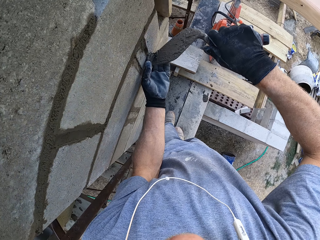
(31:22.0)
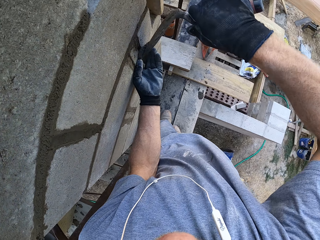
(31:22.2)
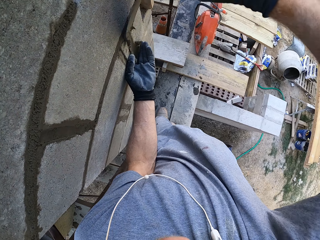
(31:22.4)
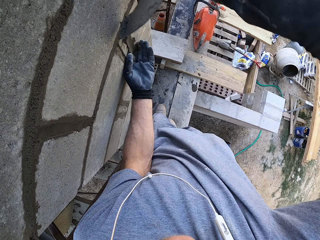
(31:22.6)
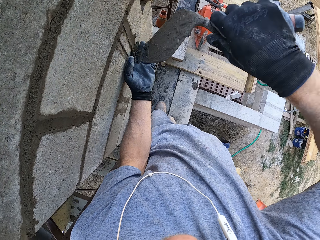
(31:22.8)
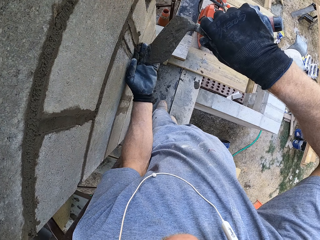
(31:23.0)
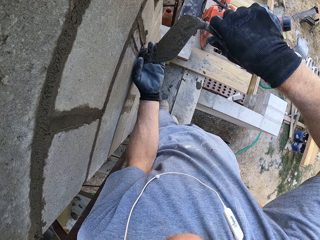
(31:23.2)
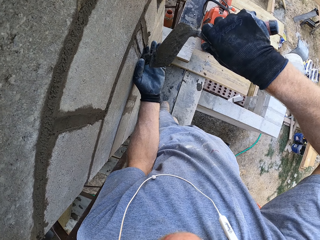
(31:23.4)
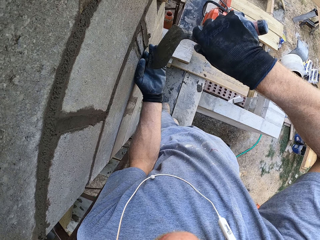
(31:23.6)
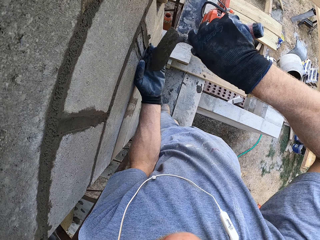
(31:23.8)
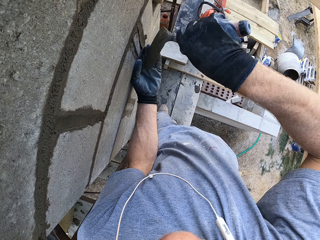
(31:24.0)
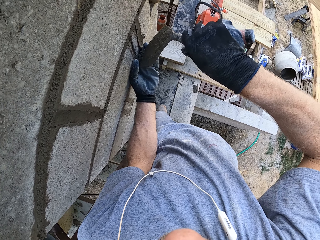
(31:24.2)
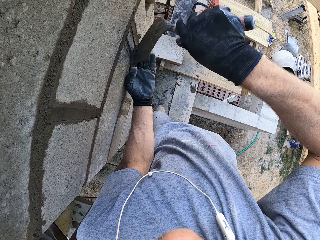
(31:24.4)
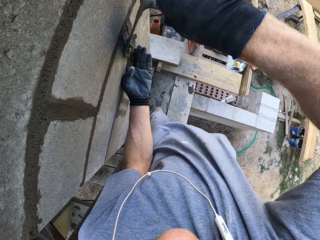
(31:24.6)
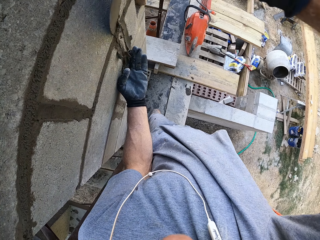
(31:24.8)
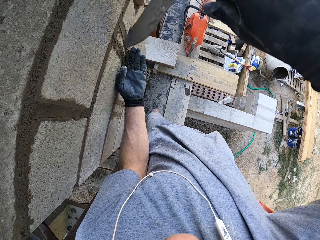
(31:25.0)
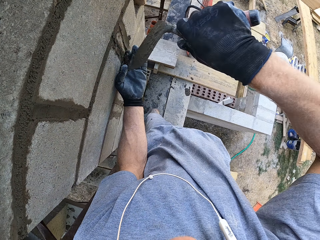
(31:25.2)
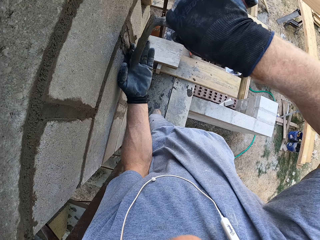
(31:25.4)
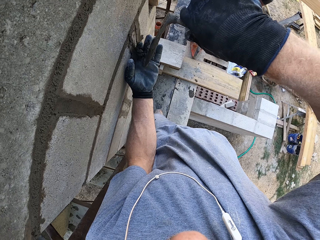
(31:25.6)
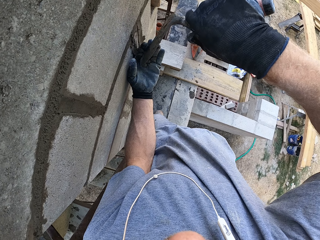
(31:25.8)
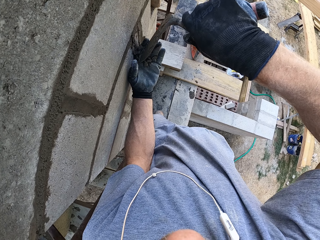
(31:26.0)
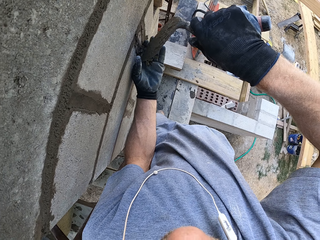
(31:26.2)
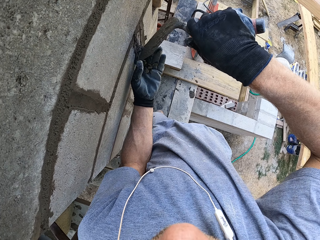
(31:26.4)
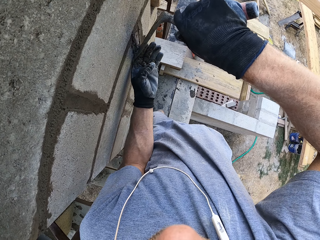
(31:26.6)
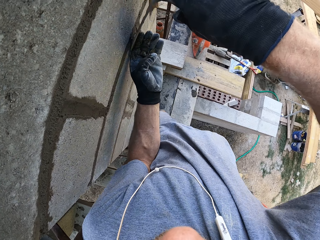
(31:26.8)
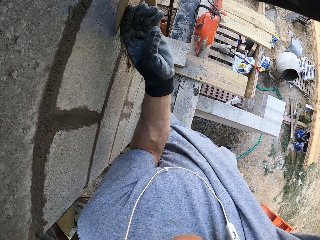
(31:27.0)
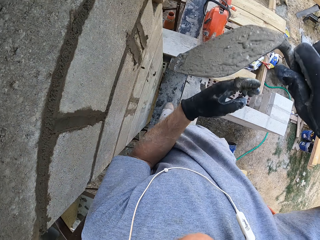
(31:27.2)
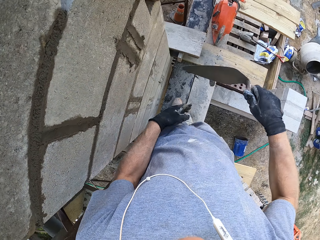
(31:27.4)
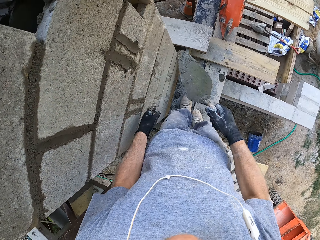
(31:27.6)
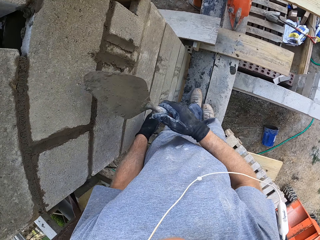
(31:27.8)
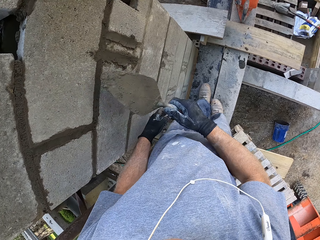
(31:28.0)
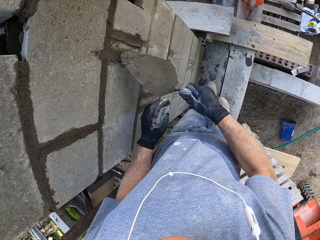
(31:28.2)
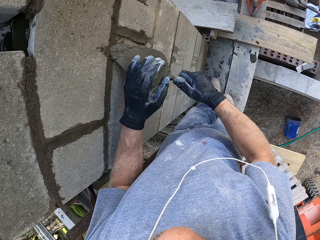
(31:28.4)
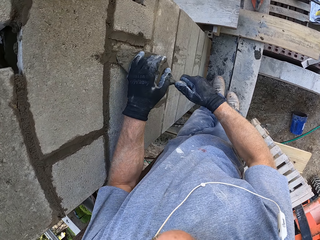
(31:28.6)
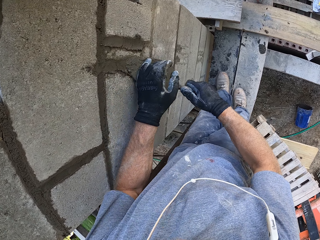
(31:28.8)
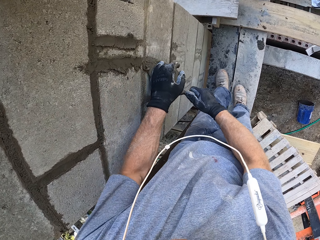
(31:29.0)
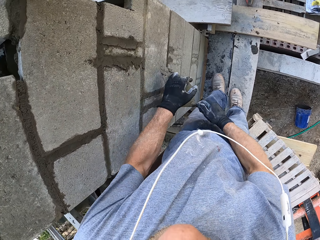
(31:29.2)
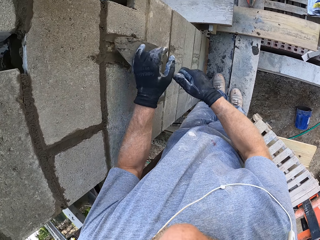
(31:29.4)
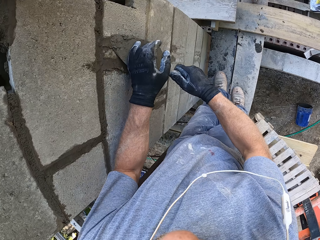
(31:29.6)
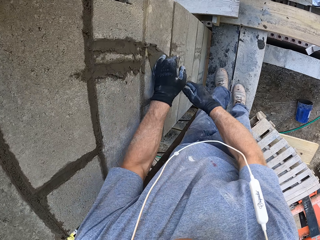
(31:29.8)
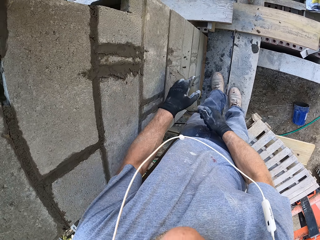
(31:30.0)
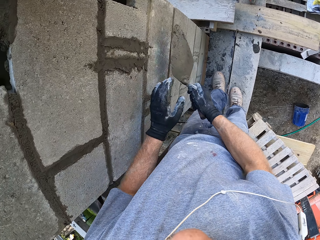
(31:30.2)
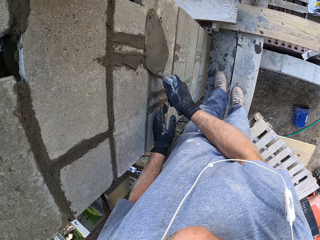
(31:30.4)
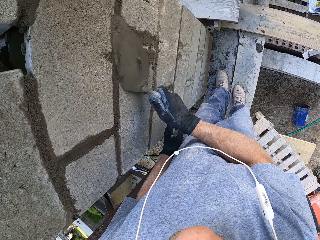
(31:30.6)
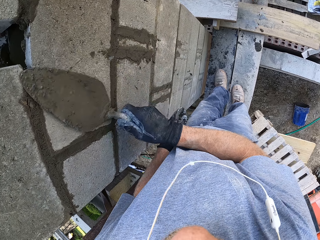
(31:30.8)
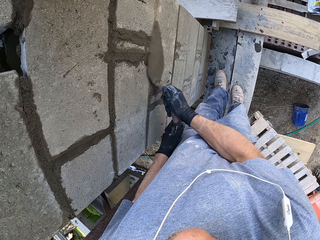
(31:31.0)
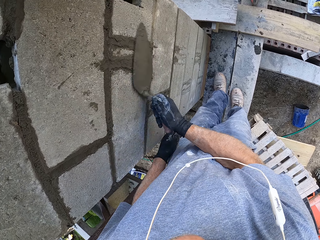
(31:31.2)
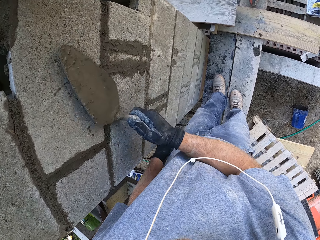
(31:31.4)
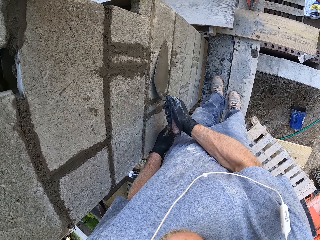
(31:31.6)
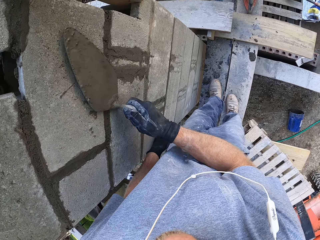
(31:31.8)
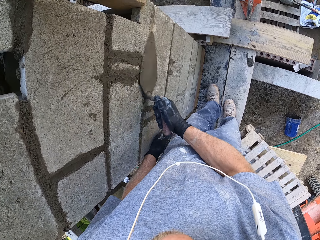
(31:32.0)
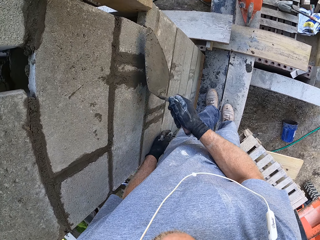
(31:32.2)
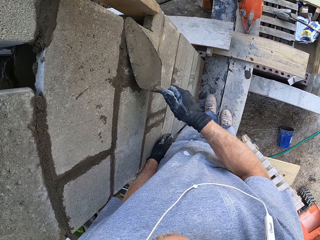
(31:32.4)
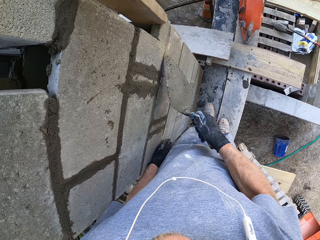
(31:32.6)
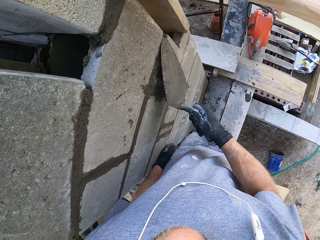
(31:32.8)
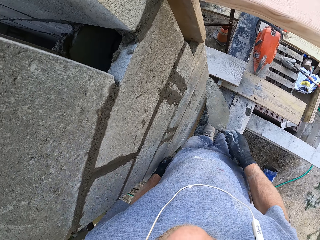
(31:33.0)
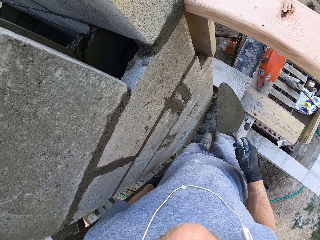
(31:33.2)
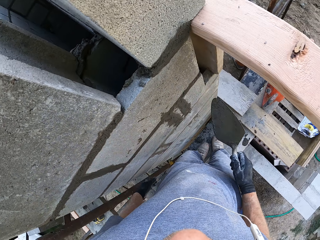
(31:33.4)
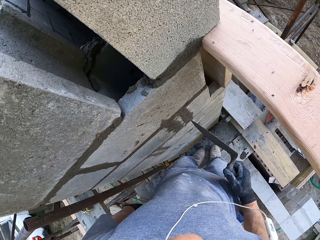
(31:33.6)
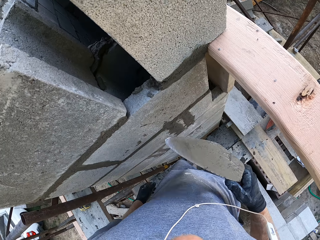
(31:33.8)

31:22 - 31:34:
The camera wearer applies mortar on the brick. They plaster on the building. They spread the mortar.

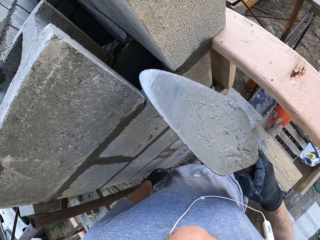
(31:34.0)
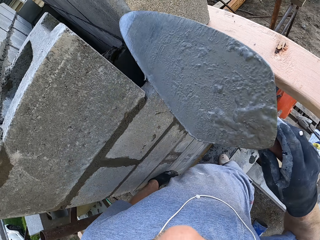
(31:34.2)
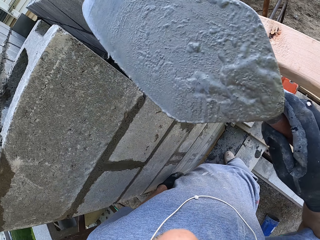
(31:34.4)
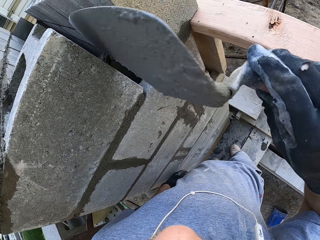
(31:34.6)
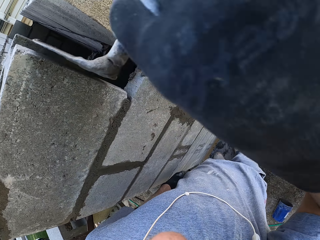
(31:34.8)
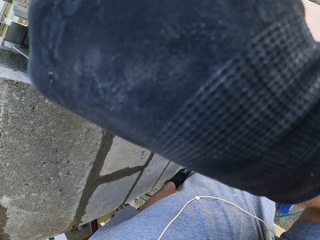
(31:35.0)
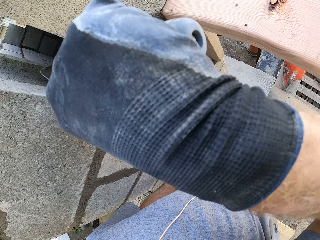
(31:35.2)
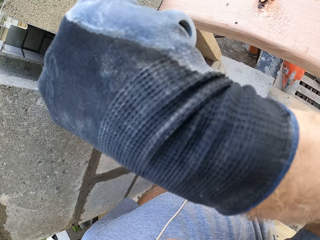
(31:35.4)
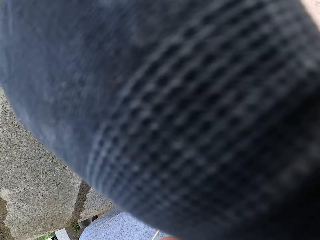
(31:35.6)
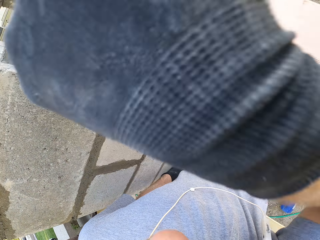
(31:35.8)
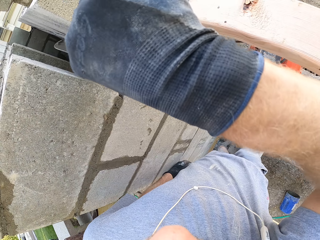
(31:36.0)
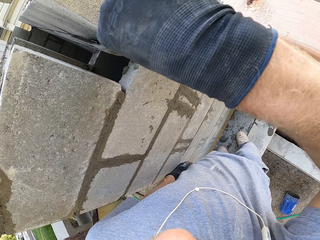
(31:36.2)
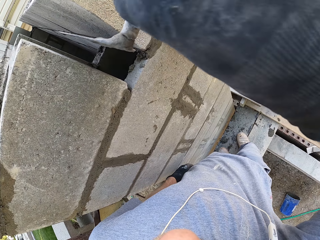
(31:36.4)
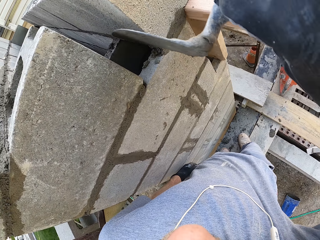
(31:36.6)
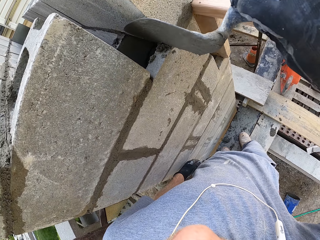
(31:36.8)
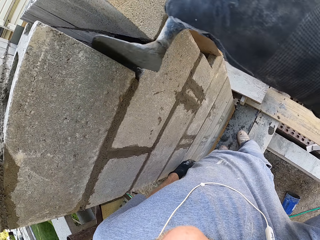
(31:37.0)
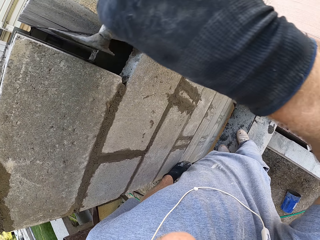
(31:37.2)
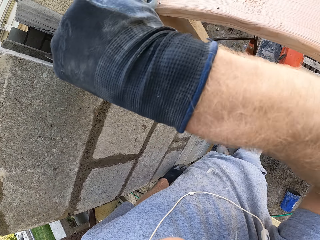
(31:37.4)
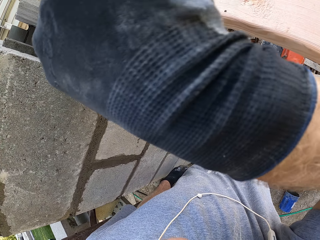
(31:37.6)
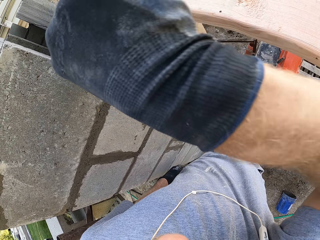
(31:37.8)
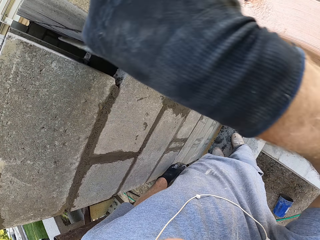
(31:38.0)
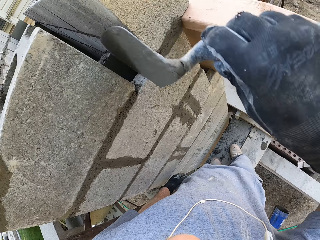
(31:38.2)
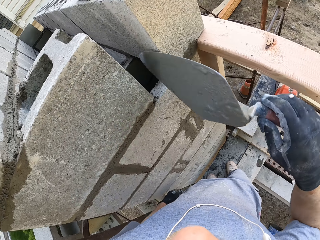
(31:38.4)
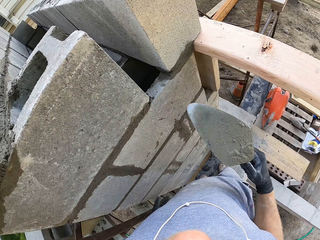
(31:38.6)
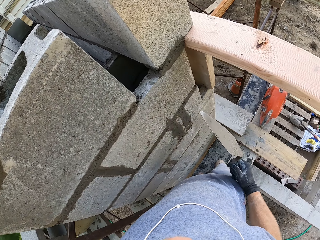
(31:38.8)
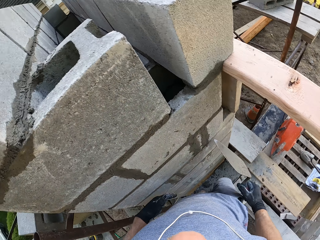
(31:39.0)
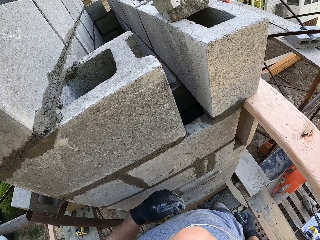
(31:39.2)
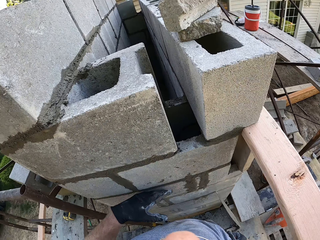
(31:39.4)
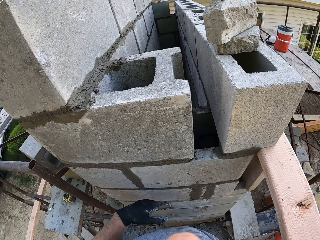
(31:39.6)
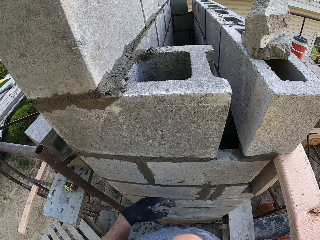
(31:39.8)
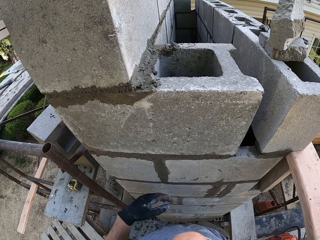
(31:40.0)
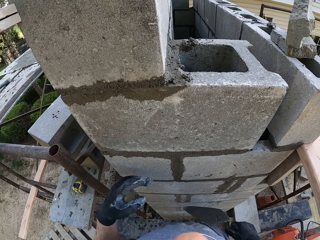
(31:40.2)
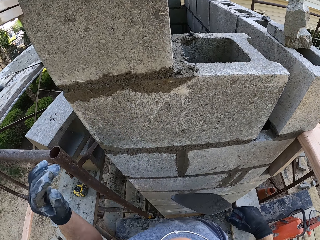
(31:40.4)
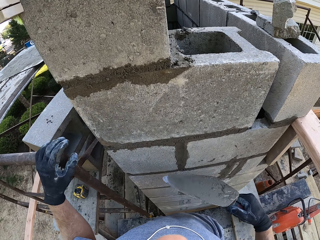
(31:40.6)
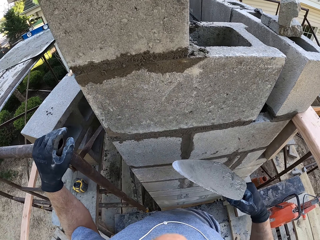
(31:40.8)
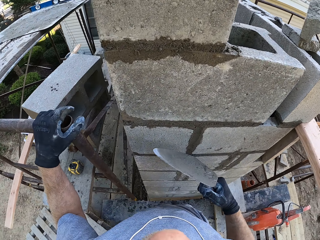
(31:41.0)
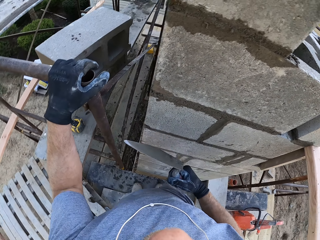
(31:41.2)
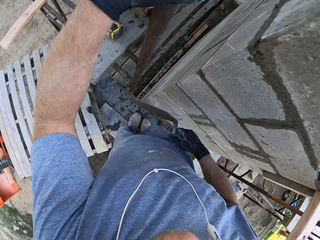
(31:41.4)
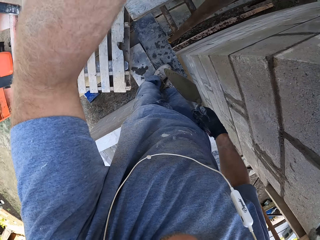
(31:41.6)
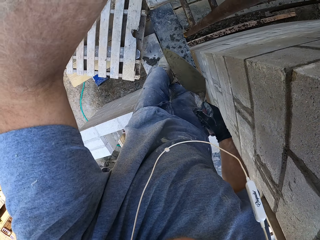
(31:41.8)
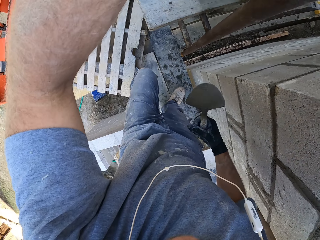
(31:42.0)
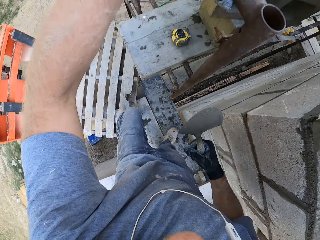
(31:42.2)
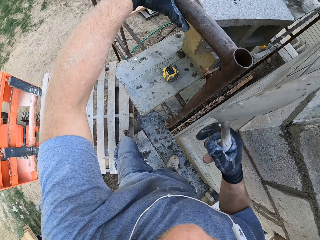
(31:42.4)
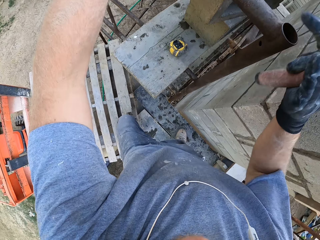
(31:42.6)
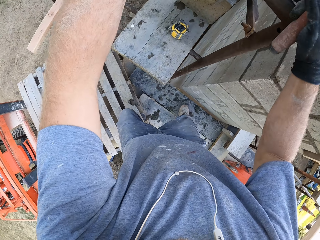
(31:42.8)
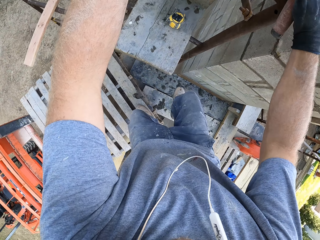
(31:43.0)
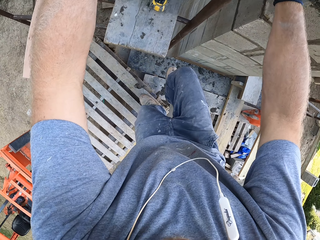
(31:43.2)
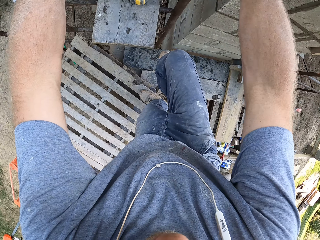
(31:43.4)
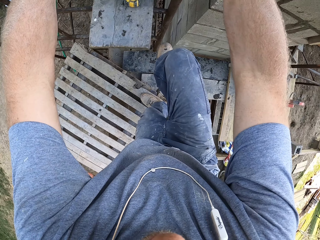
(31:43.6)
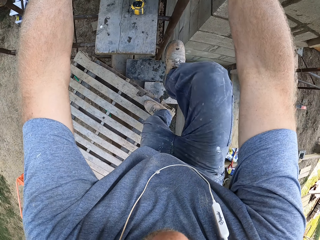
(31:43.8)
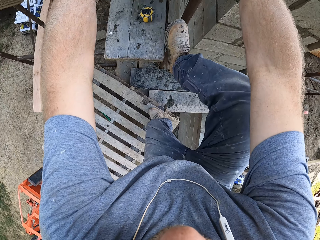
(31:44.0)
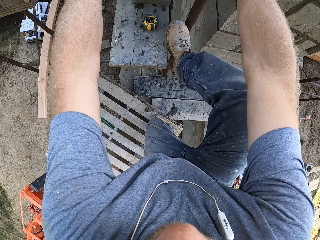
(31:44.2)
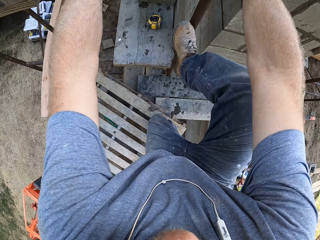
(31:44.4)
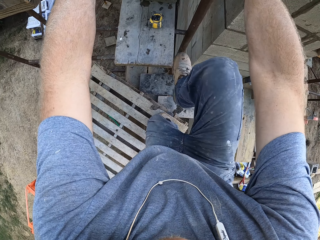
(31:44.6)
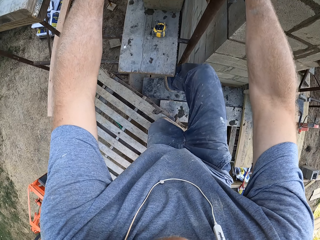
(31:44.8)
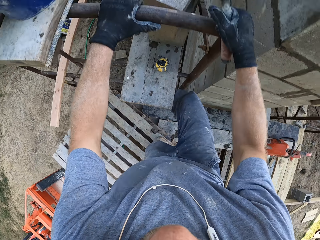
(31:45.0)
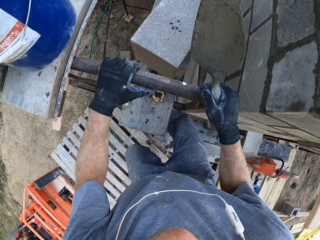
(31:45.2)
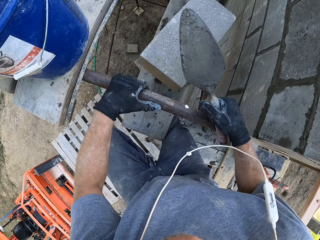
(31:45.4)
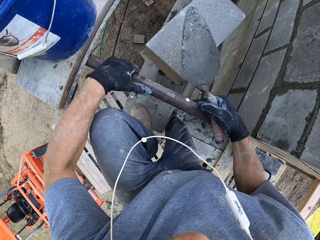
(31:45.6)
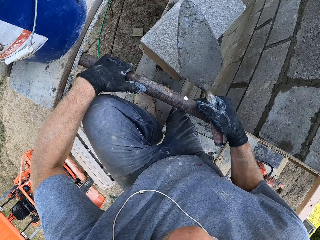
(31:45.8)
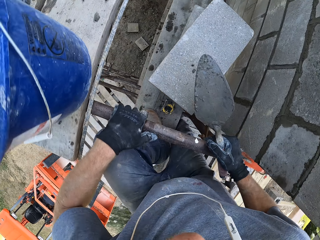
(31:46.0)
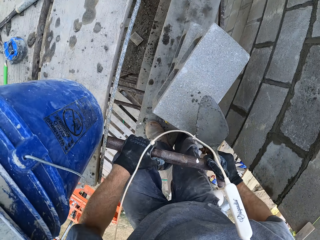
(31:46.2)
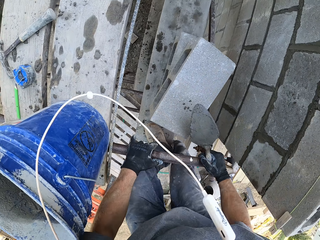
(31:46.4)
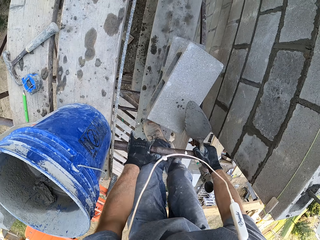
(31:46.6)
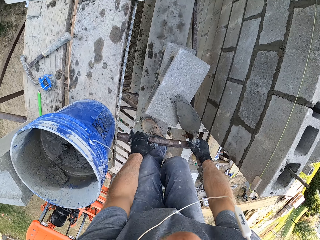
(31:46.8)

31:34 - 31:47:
The camera wearer applies mortar on the brick. They hold on the metal bar. They lift the trowel. They step on the wood.
